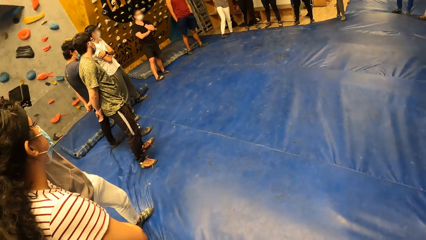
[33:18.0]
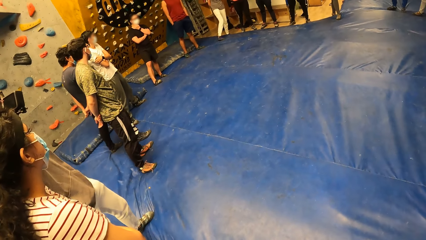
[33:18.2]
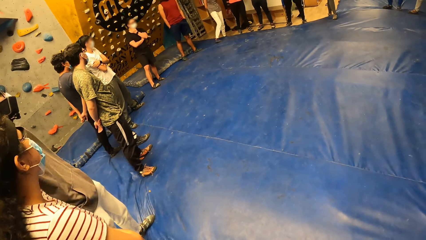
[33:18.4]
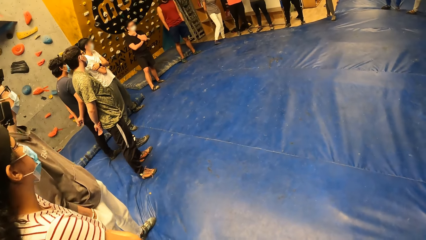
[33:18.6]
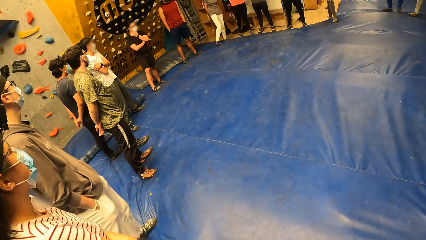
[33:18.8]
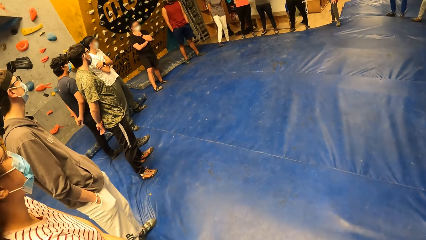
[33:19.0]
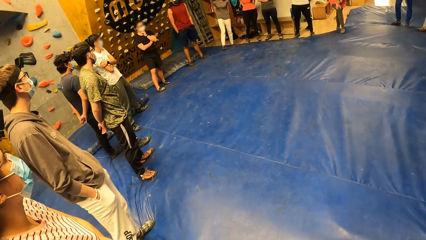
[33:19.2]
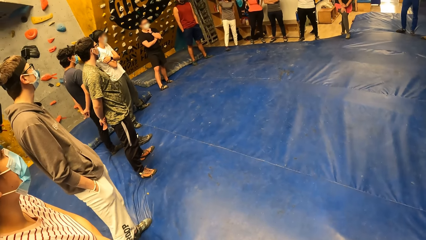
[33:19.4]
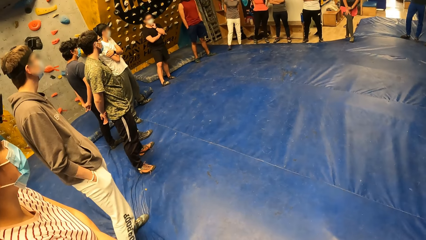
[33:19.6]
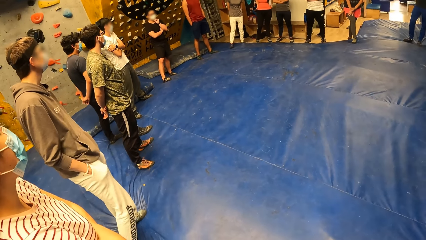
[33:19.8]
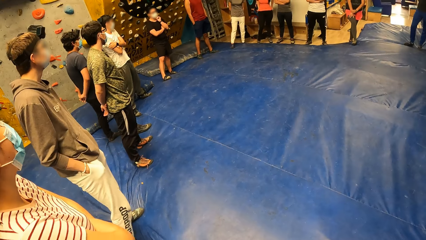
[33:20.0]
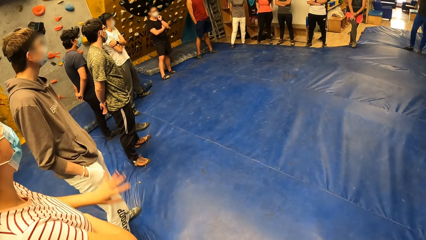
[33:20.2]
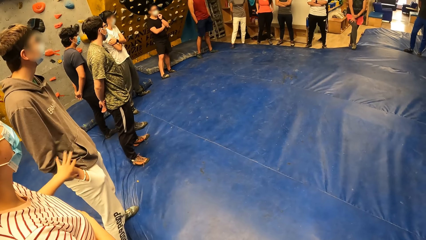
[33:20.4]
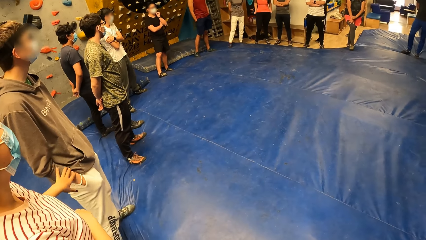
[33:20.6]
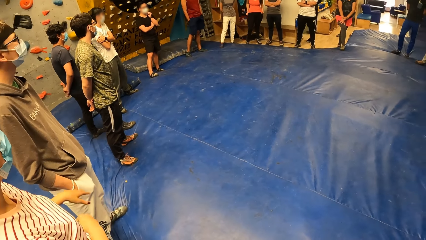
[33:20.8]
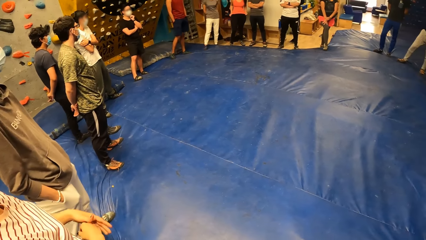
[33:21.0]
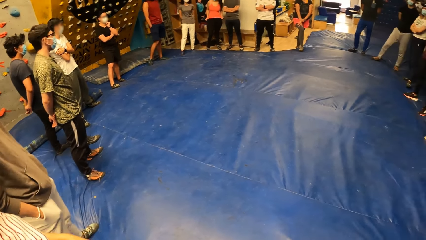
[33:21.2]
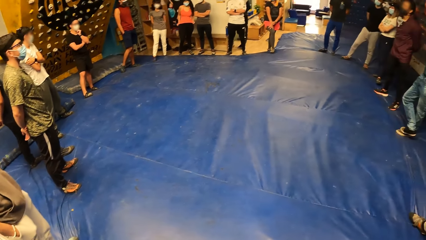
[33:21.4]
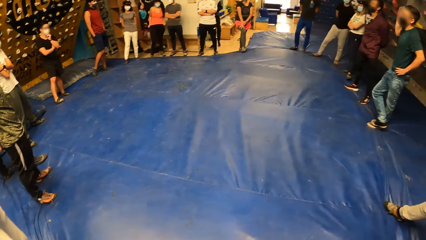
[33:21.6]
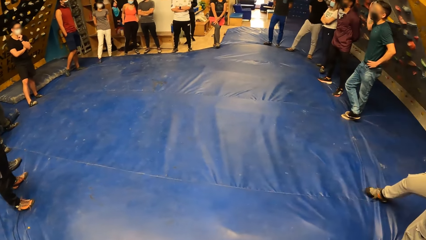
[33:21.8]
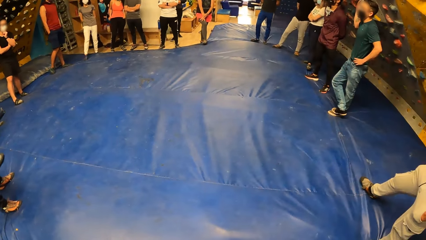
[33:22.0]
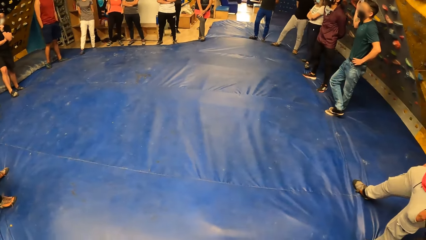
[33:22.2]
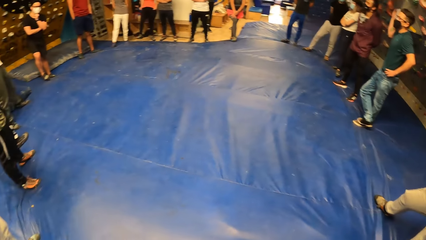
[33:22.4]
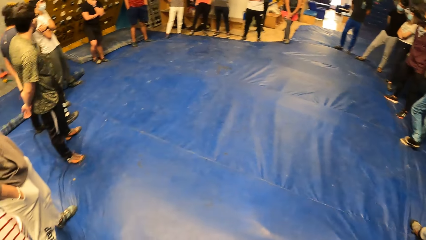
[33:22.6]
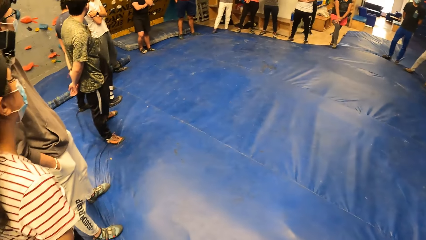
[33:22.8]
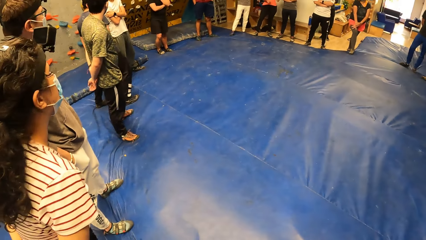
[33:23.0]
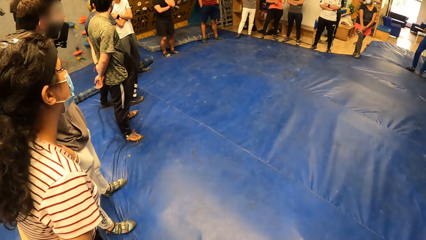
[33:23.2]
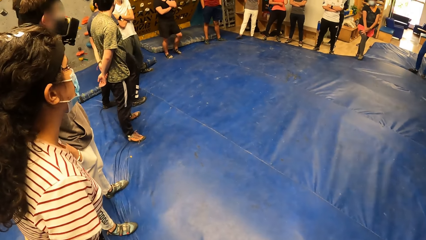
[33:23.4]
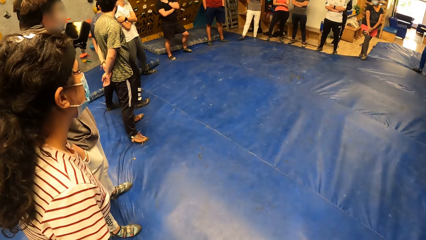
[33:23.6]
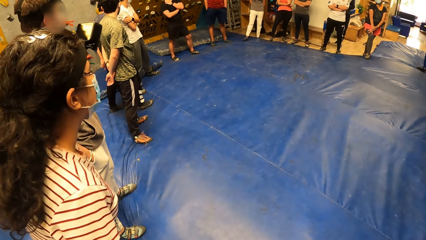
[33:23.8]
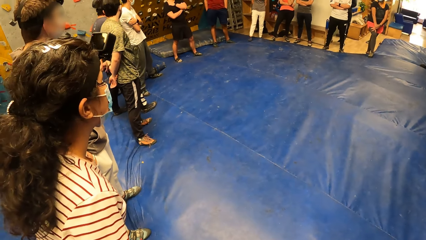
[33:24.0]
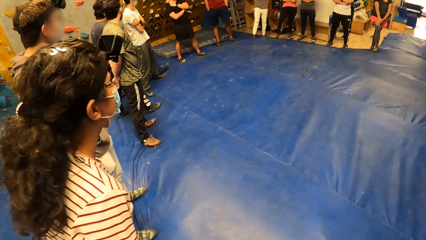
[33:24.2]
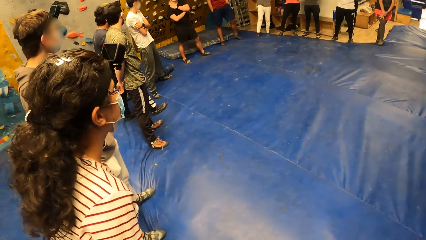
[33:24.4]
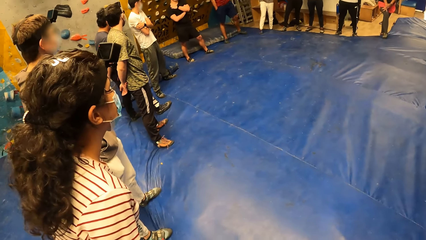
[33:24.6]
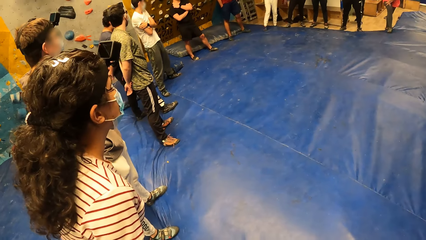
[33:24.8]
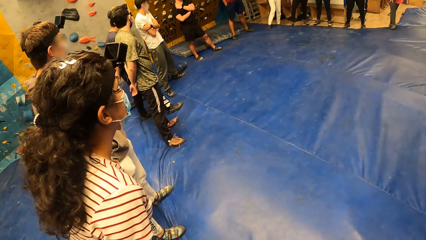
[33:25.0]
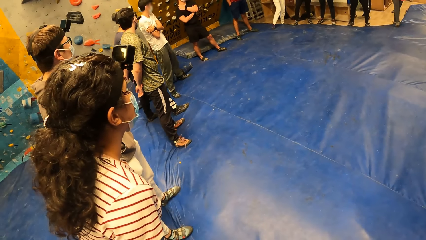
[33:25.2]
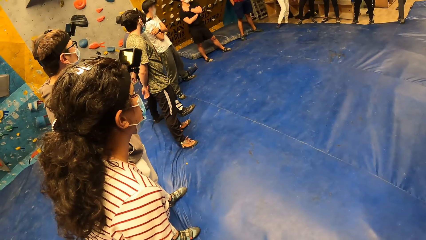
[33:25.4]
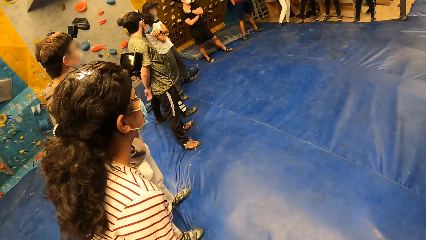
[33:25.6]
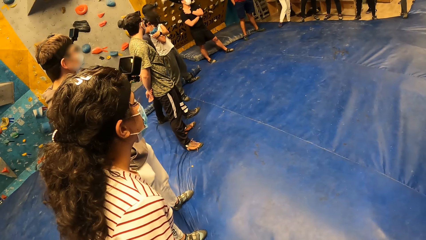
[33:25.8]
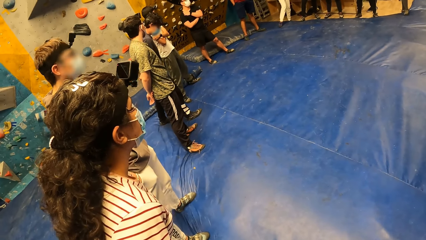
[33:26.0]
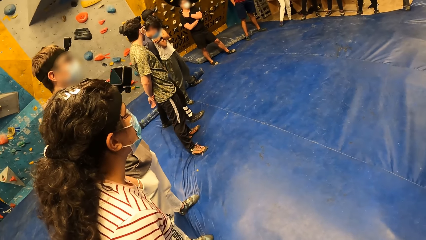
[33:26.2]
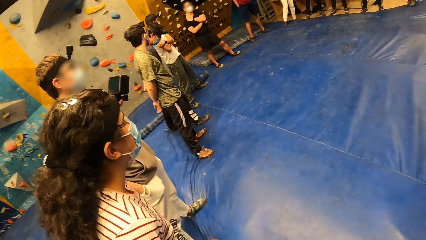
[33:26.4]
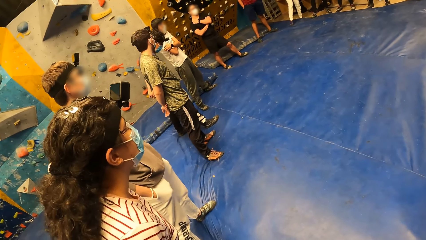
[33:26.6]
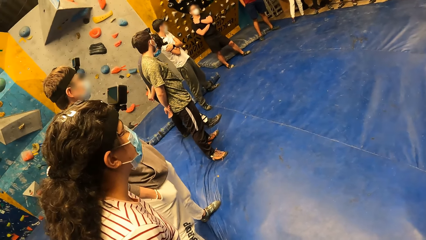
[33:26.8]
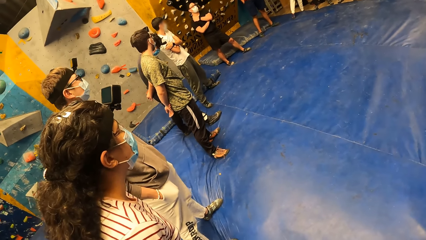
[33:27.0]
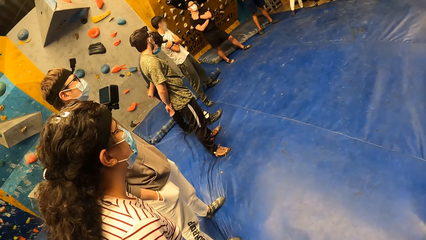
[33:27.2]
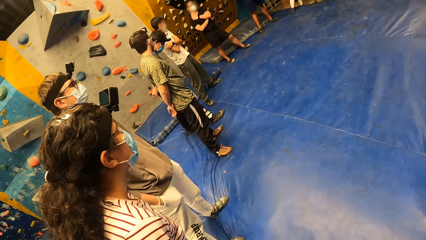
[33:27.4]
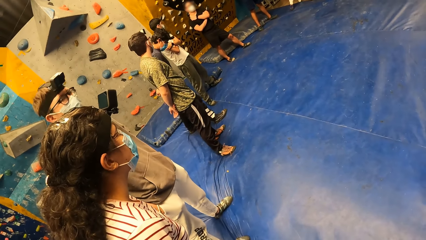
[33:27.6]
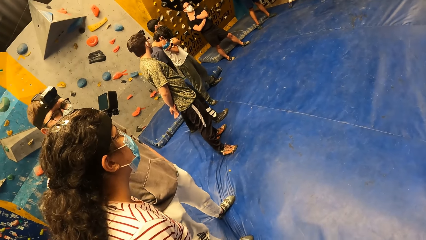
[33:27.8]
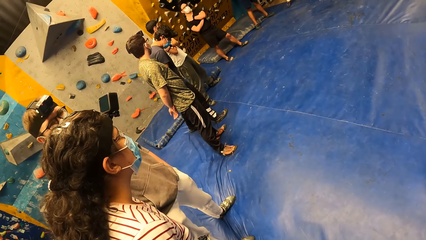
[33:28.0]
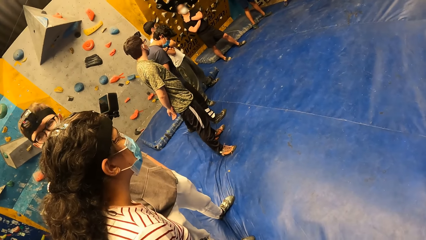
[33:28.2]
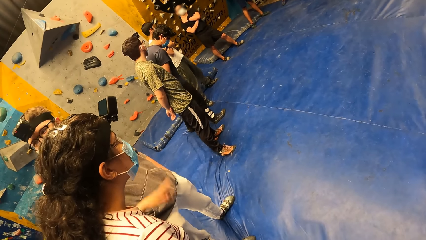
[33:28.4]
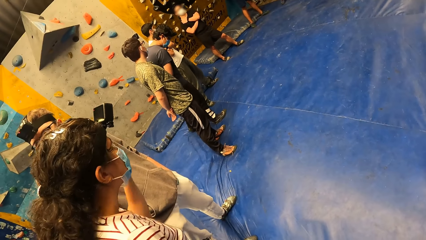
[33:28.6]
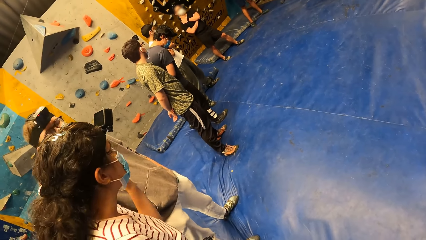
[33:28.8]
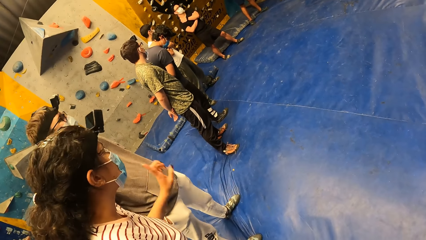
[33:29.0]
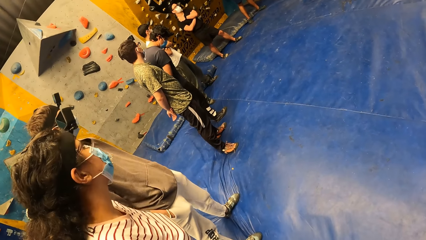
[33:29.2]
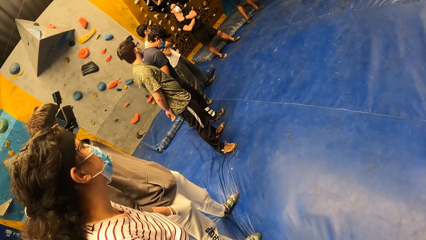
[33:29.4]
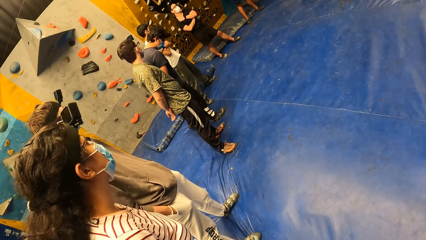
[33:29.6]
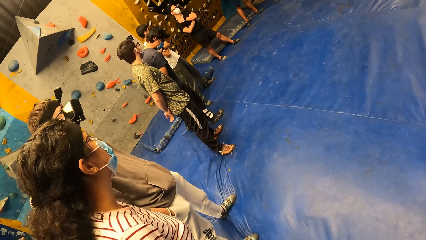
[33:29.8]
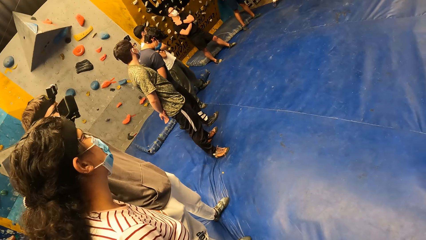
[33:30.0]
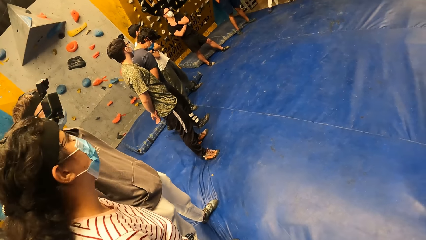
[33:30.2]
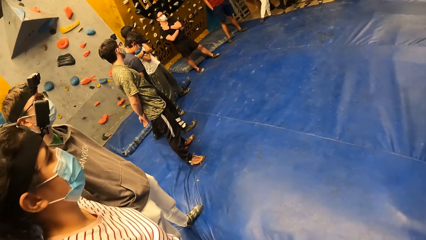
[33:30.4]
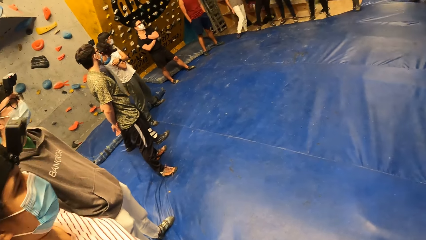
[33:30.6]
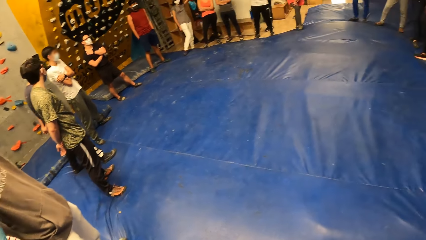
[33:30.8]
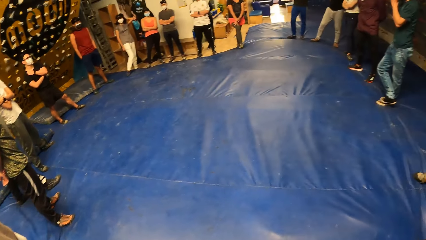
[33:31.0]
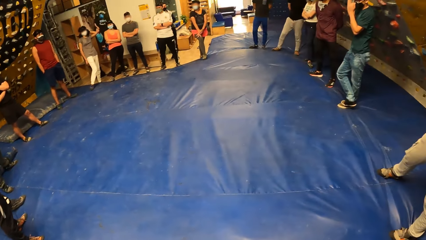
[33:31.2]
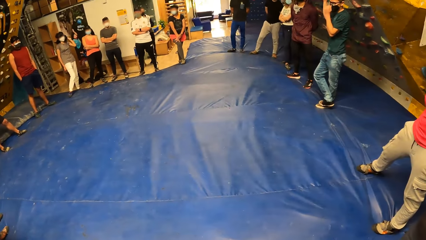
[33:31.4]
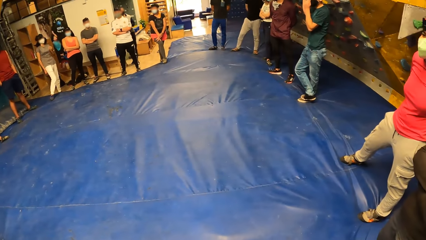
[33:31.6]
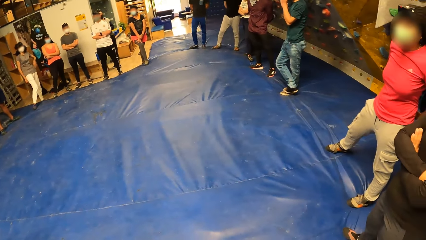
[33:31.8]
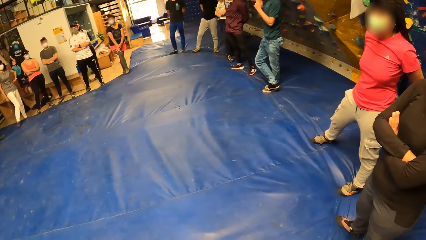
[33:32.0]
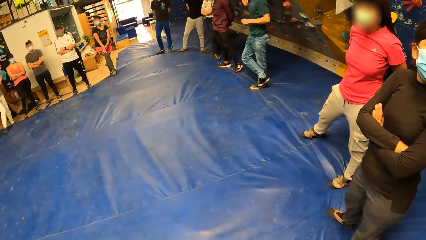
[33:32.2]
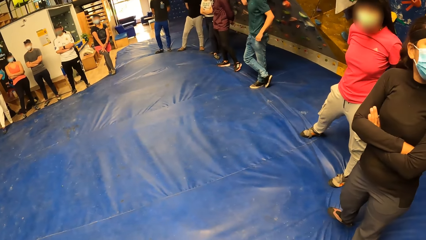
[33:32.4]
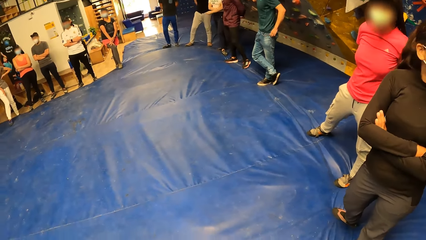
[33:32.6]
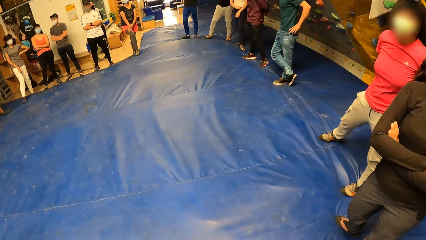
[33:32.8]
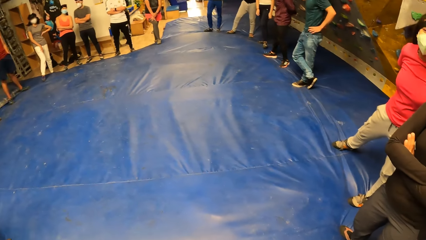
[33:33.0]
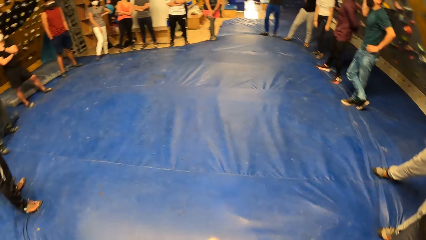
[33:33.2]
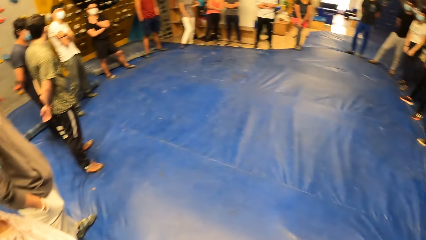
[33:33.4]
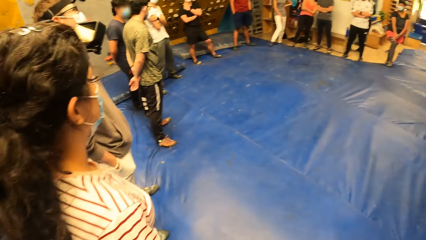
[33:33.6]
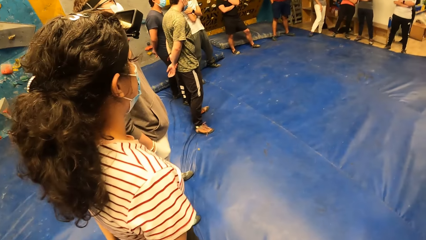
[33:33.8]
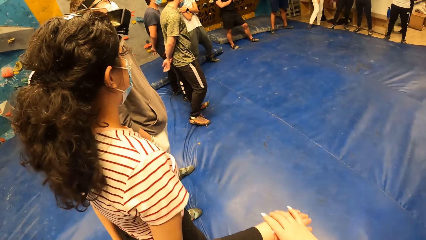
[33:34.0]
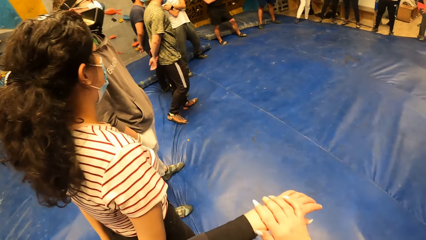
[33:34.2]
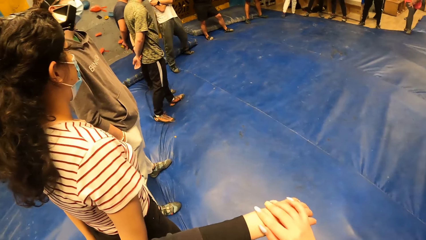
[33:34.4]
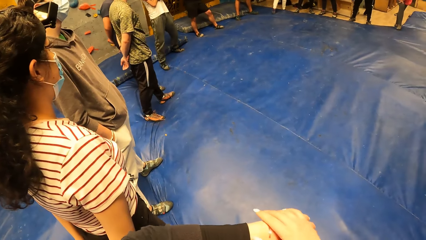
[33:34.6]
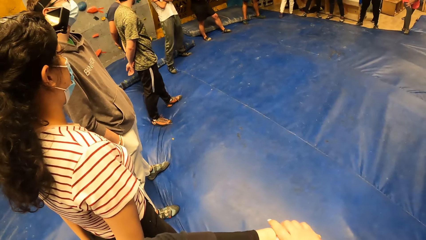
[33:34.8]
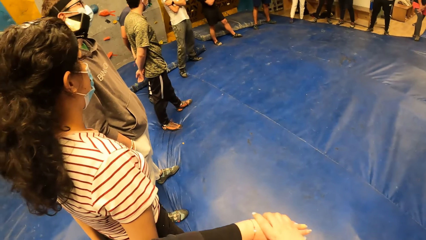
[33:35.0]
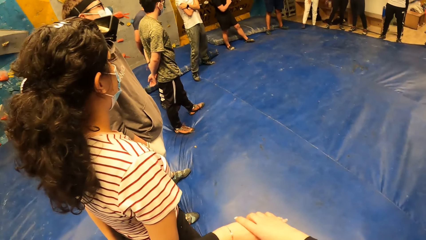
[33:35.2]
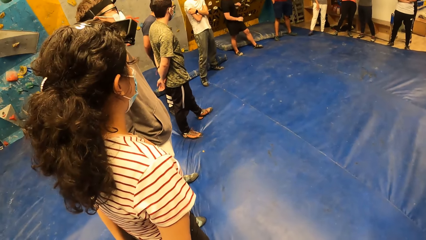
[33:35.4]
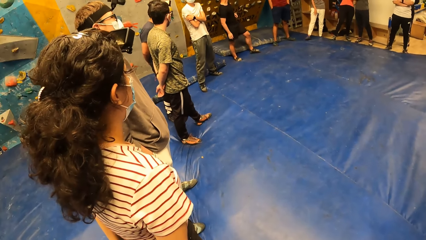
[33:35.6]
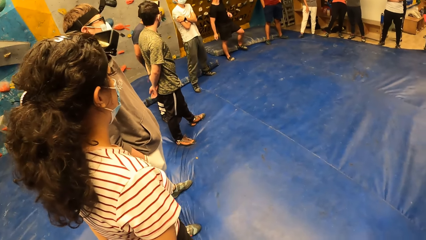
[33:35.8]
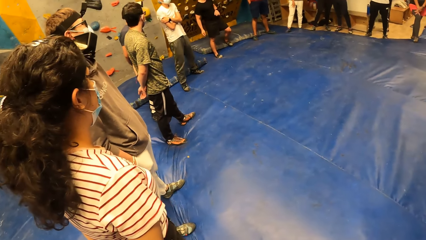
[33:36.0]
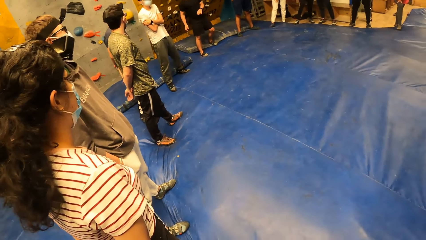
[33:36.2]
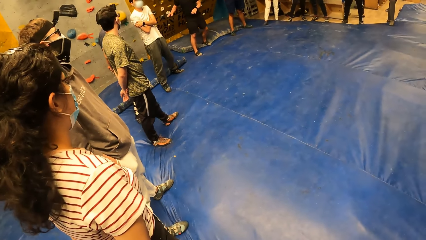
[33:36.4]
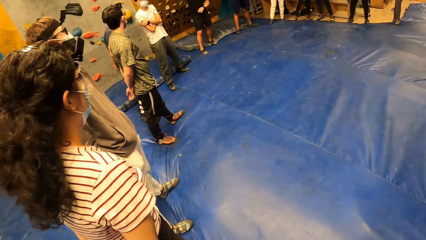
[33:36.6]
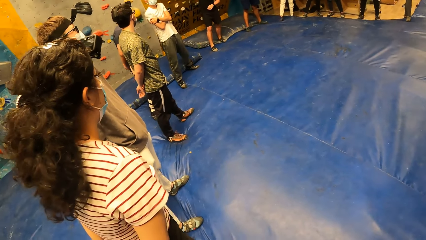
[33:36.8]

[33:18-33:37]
A woman touches a man with her left hand. The woman waves her left hand. The camera wearer touches her left wrist with her right hand.
